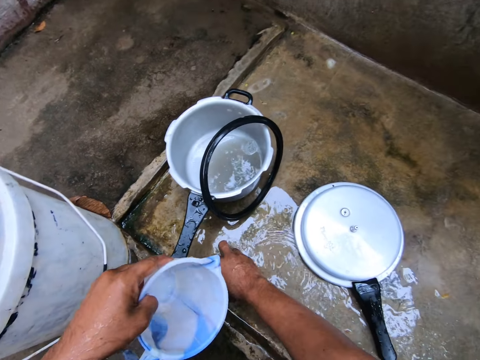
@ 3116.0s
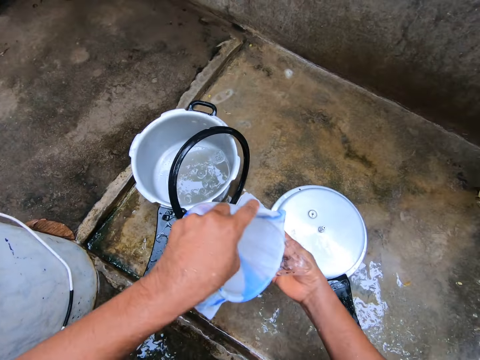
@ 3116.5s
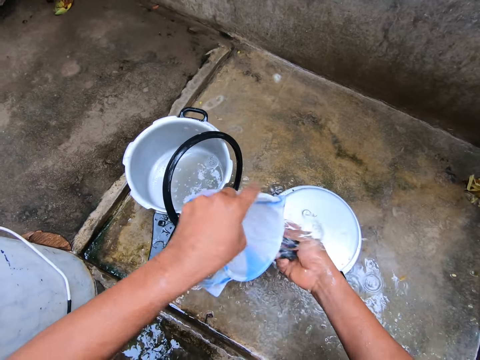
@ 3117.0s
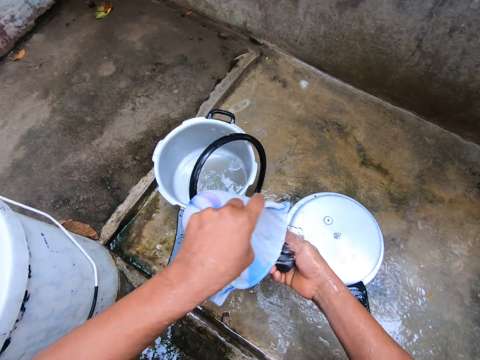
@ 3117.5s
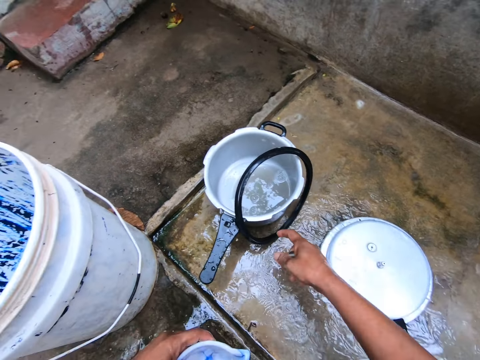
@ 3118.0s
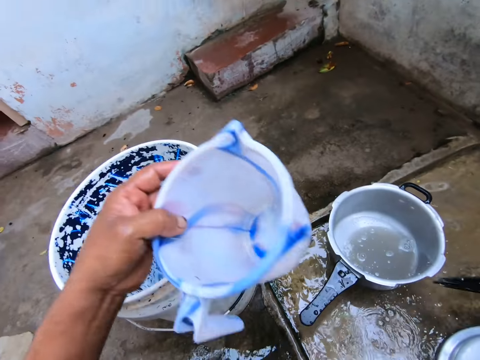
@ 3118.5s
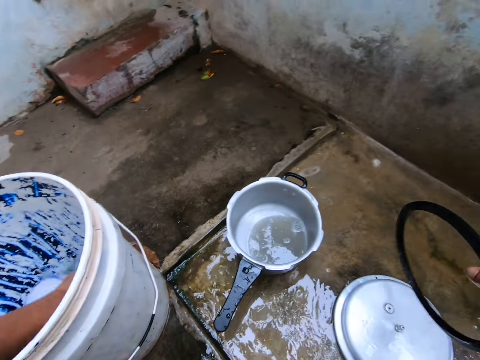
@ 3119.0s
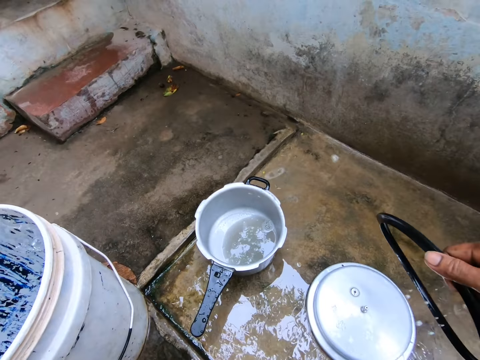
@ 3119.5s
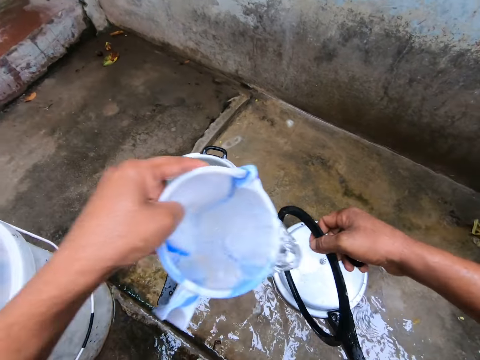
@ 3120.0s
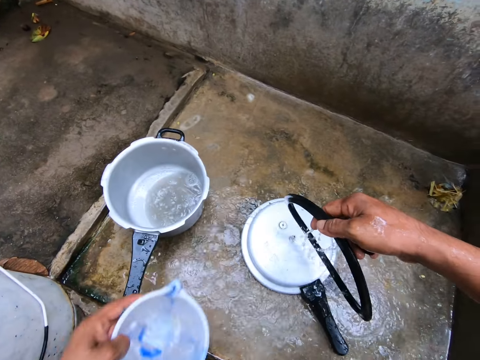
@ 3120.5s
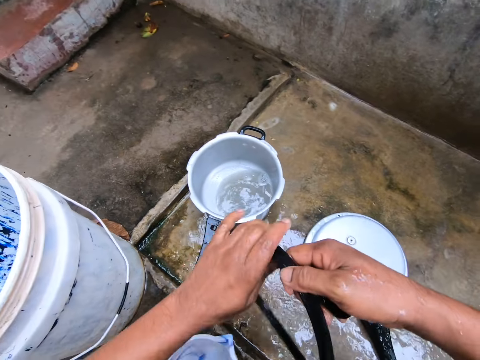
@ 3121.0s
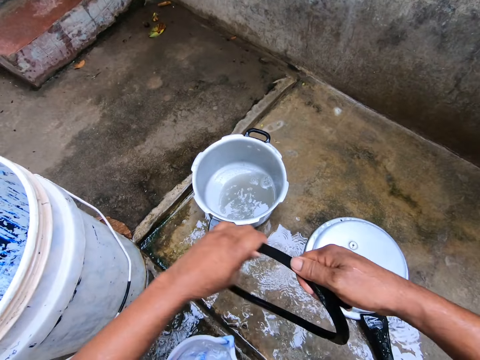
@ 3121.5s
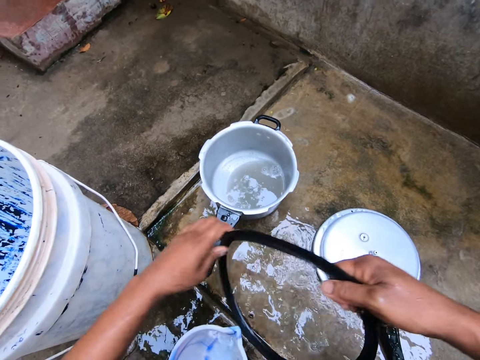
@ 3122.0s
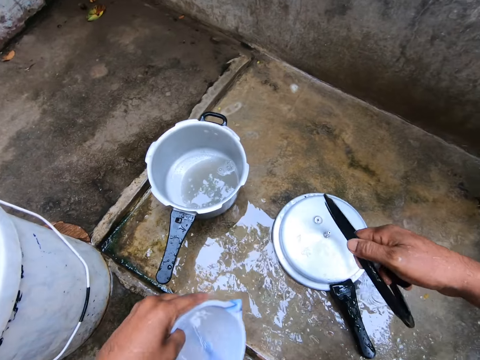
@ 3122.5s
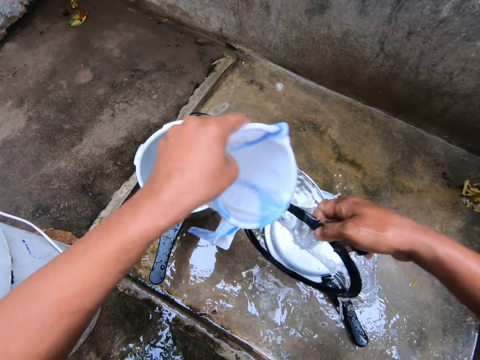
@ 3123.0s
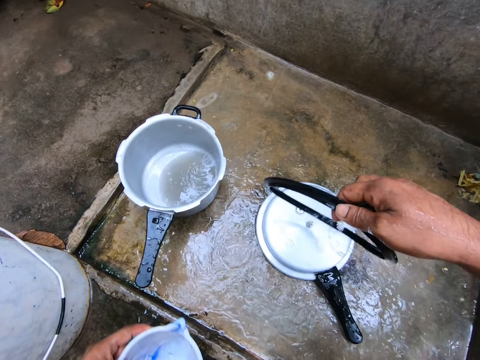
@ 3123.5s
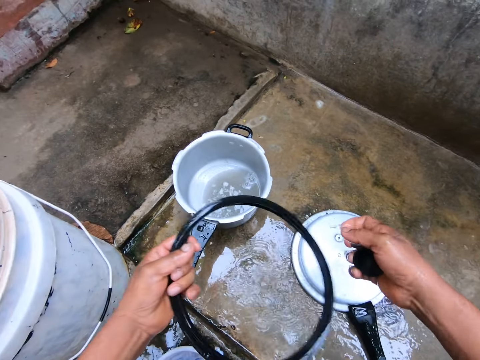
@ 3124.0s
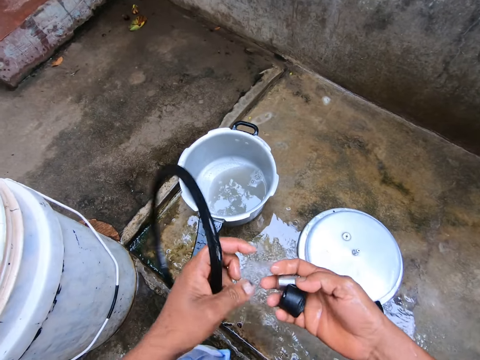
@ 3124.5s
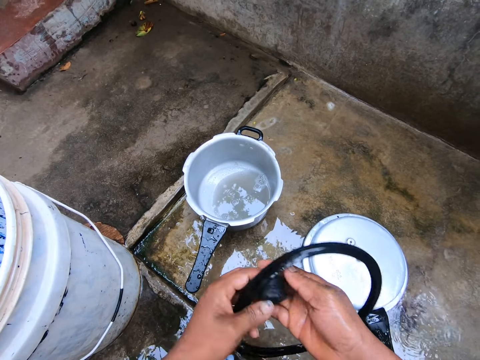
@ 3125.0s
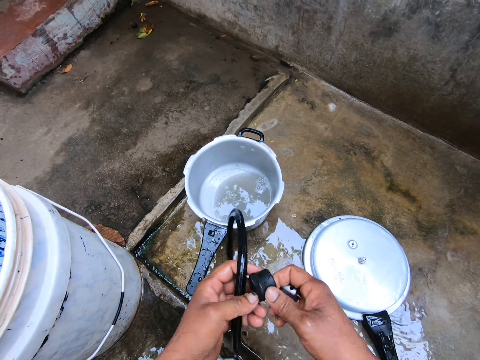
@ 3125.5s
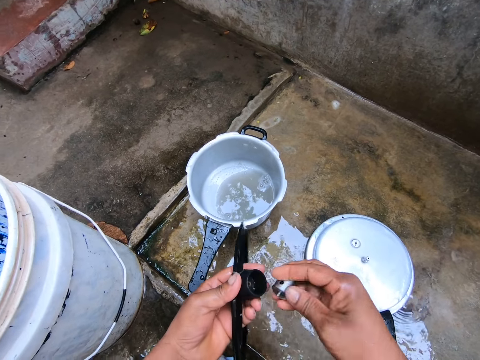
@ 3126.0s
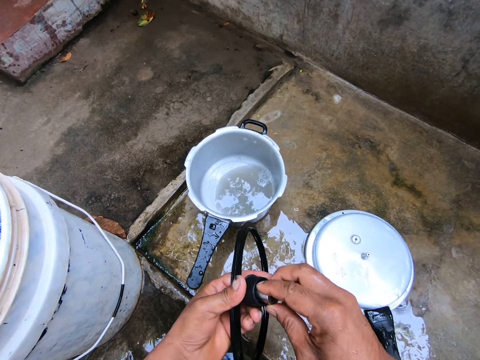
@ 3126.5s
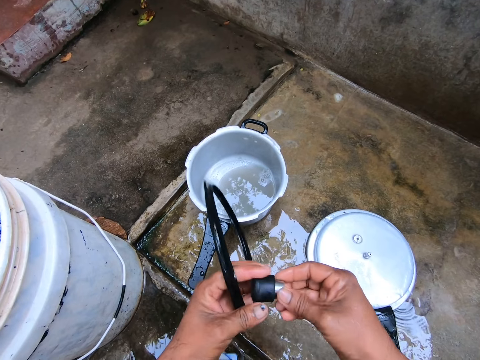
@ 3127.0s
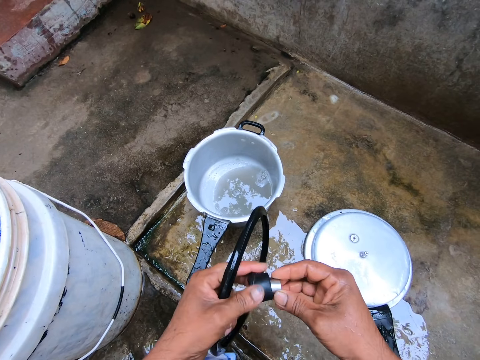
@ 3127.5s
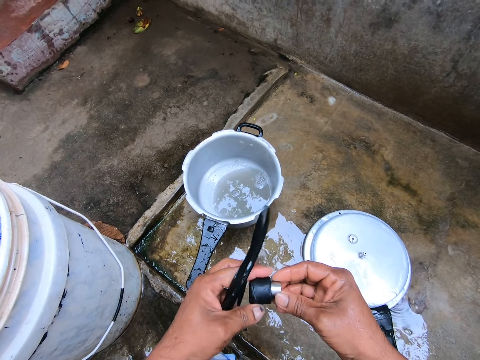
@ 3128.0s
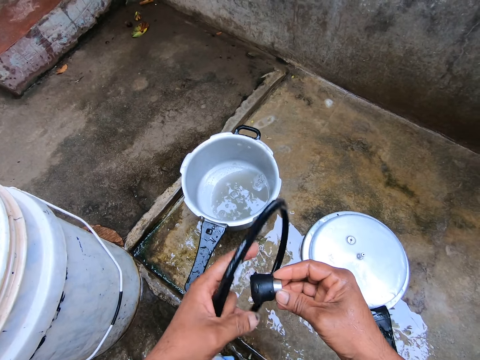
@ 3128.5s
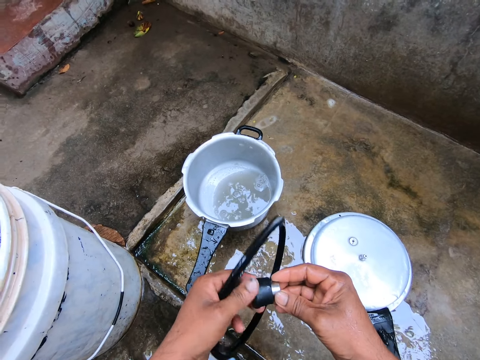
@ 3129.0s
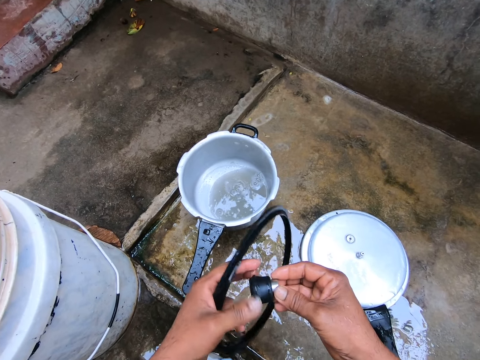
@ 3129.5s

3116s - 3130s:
The camera wearer picks up the pressure regulator. He picks up the vent pipe. He rinses the vent pipe. He rinses the pressure regulator. He picks up the insulator. He fetches water with the jug in the bucket. He rinses the insulator. He pours water on an object. He cleans the object. He picks up the jug. He rinses the insulator. He pours water on the object. He places the jug on the floor. He places the insulator in his left hand. He places the pressure gauge in his left hand. He places the vent pipe on the pressure gauge. He puts the plastic object and steel object together.

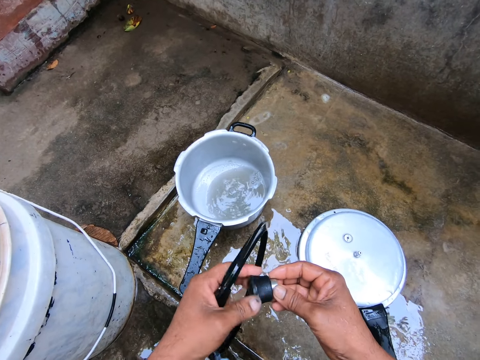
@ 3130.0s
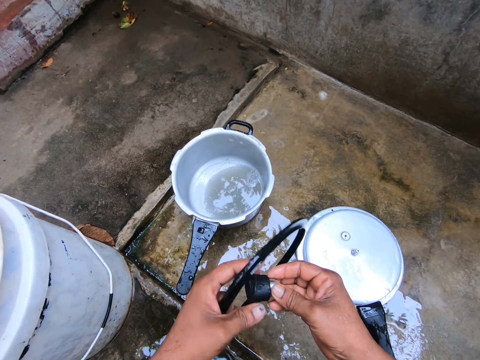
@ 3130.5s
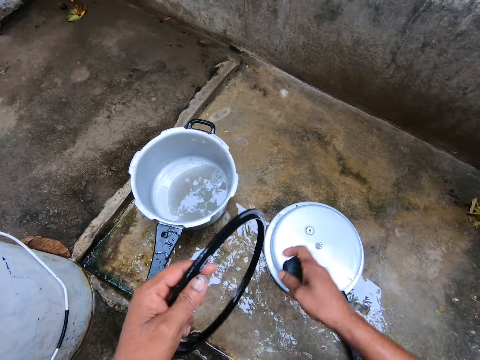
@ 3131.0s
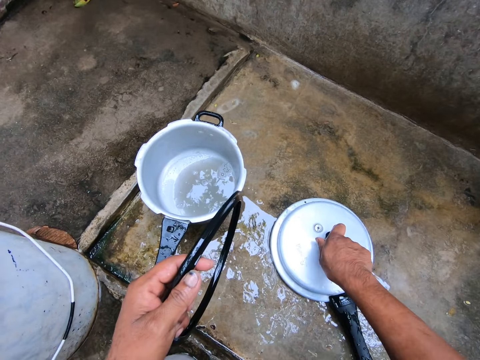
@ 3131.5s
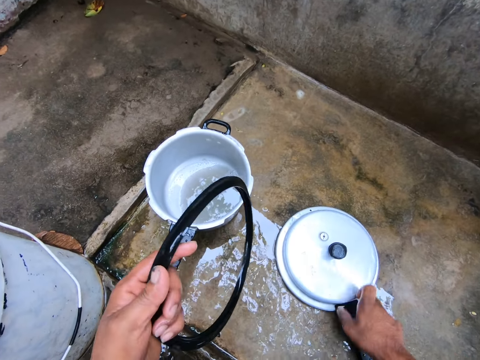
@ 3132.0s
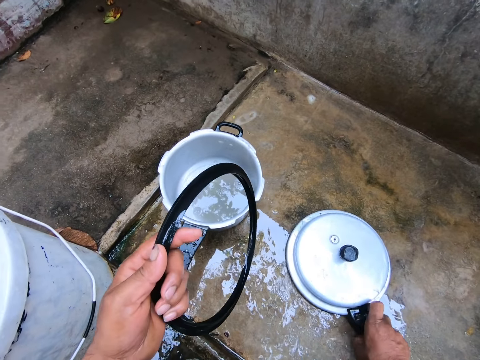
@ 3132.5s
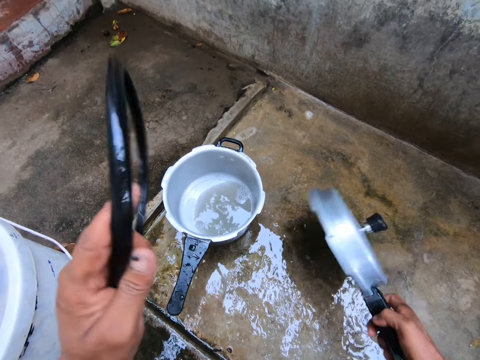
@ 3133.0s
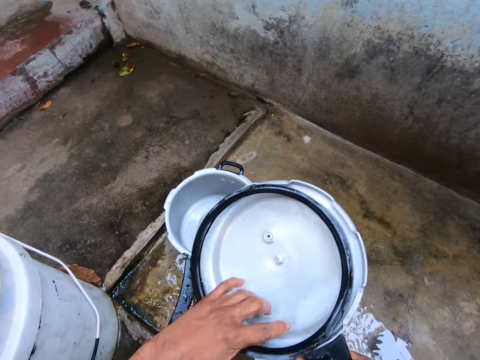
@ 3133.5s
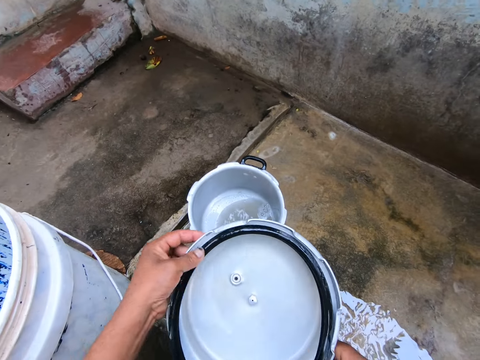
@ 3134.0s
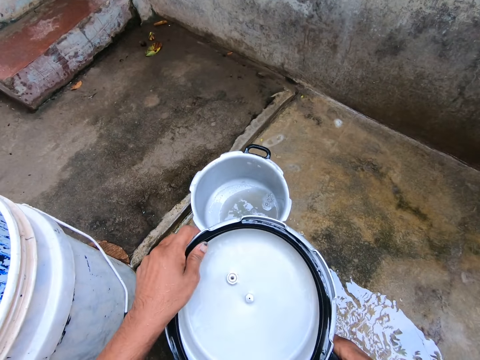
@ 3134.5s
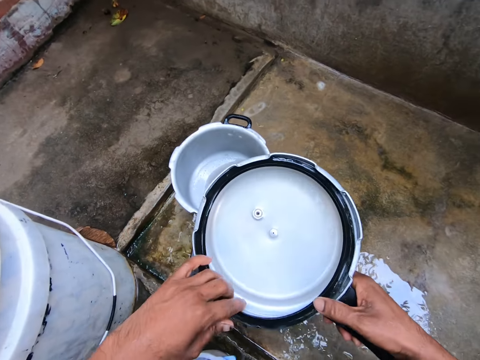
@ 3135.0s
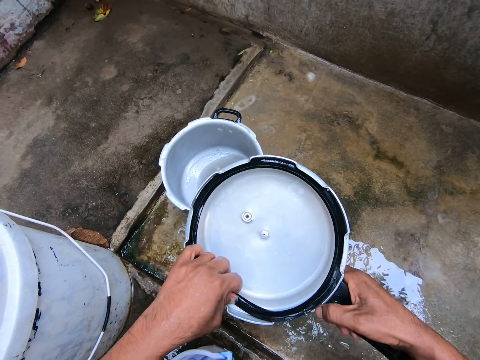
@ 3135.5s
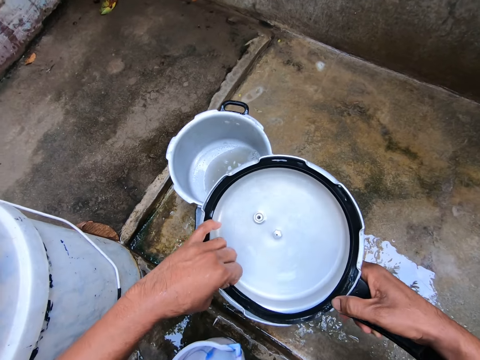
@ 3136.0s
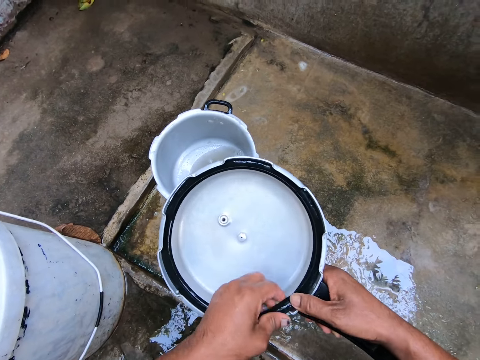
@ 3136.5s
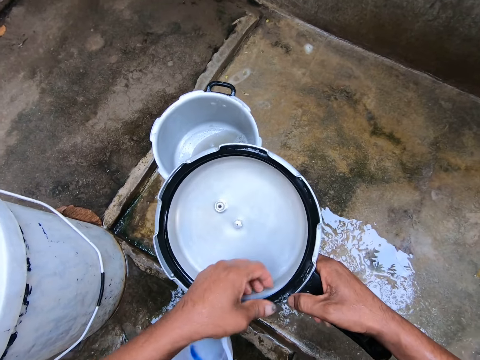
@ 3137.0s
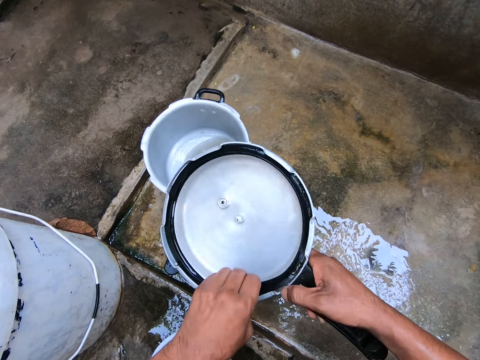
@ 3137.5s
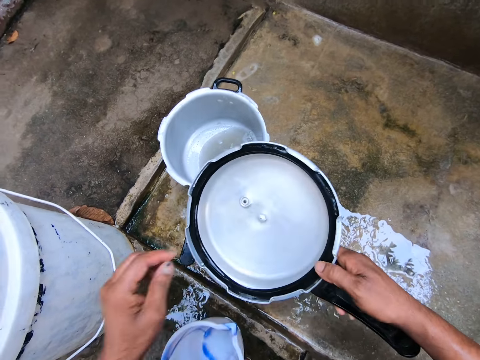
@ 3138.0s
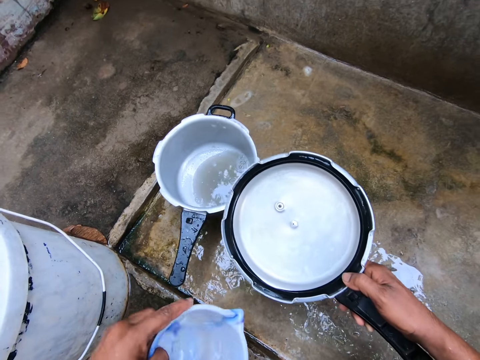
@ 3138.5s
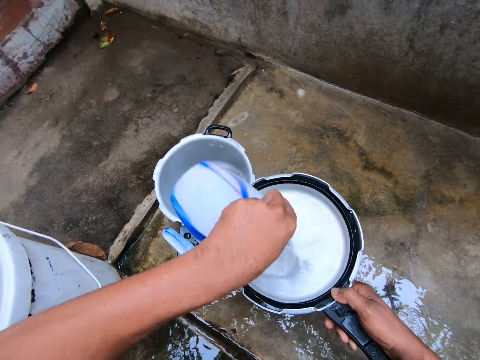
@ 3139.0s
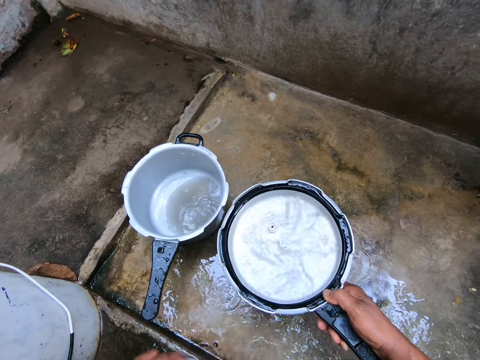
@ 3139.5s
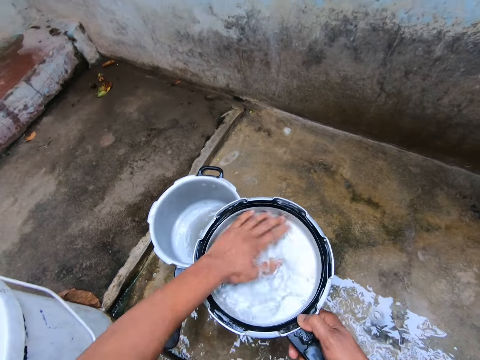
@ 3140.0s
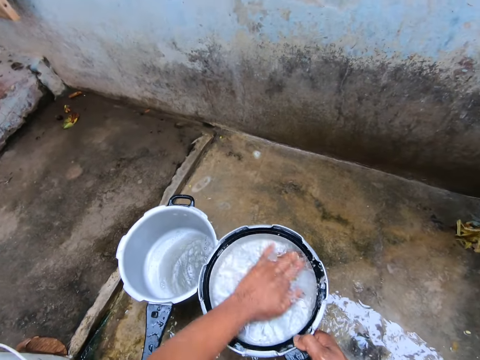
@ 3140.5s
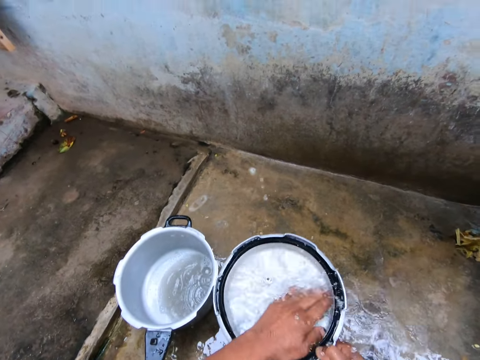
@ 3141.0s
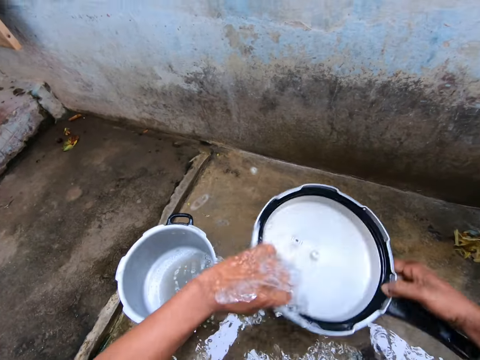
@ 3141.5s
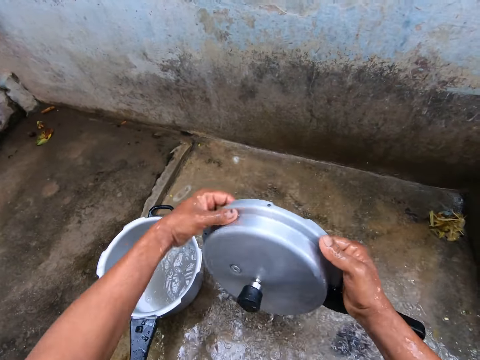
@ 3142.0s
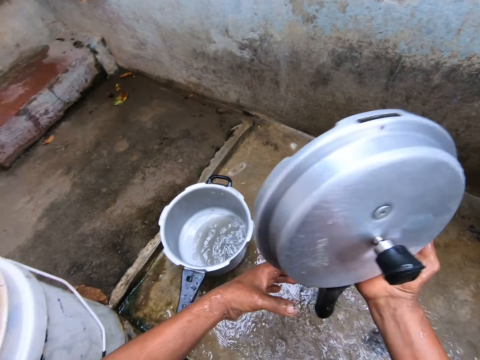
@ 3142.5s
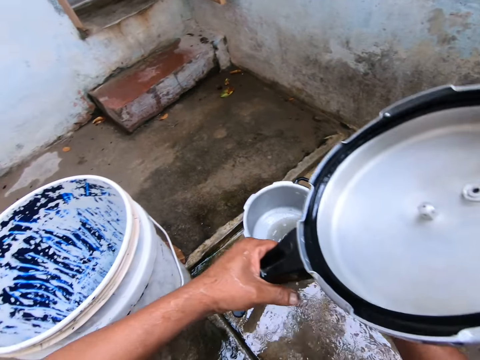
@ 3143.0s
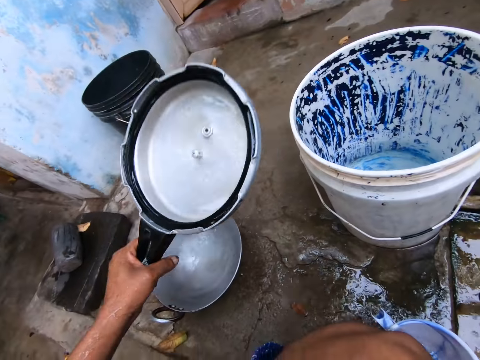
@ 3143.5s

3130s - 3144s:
The camera wearer places the pressure gauge on the cooking pot lid. They pick up the lid. They place the insulator on the lid. They throw an object on the lid. They fix the object on the lid. They pick up a jug. They pour water in the lid. They rinse the cooking pot lid. They pour water on the slab.
